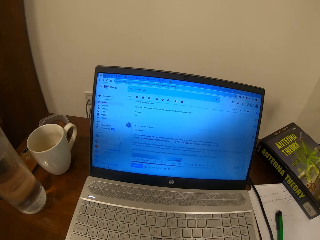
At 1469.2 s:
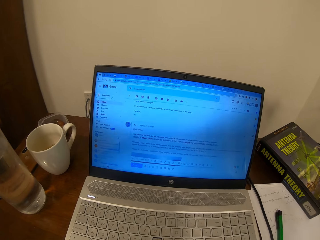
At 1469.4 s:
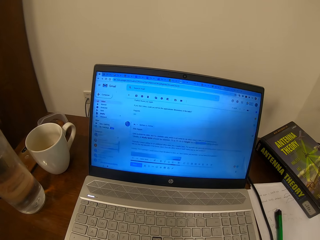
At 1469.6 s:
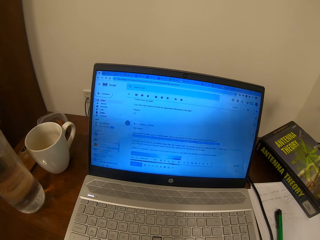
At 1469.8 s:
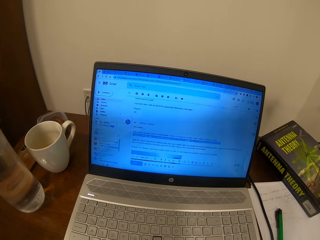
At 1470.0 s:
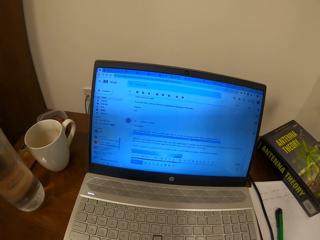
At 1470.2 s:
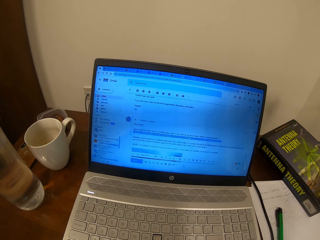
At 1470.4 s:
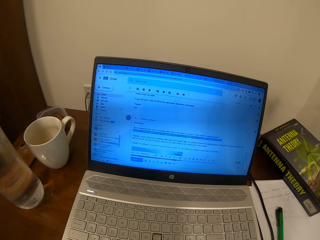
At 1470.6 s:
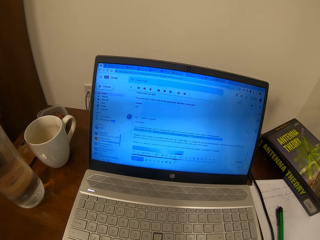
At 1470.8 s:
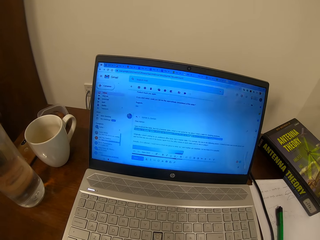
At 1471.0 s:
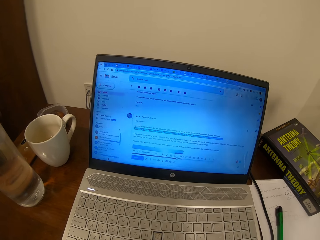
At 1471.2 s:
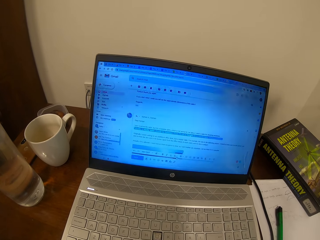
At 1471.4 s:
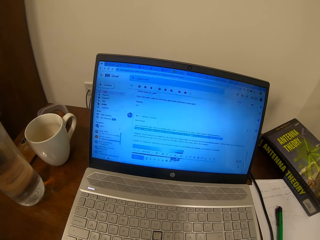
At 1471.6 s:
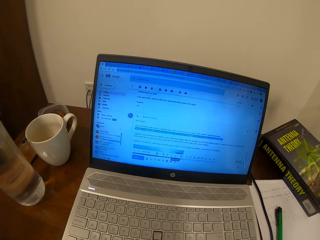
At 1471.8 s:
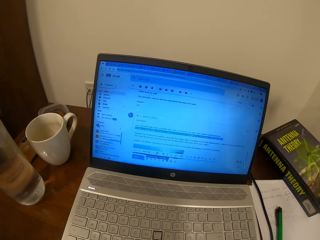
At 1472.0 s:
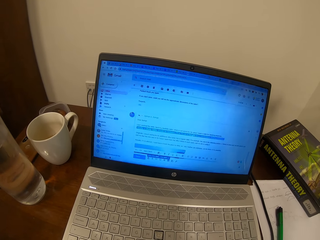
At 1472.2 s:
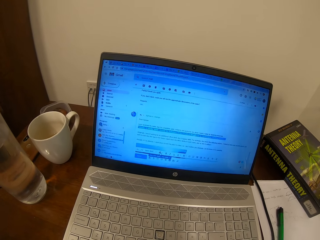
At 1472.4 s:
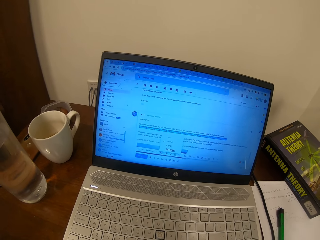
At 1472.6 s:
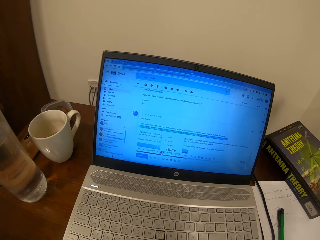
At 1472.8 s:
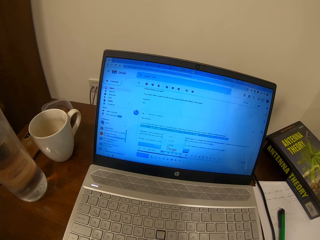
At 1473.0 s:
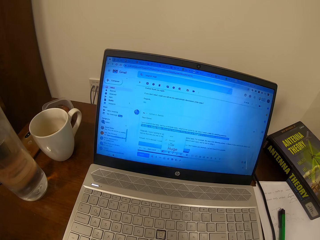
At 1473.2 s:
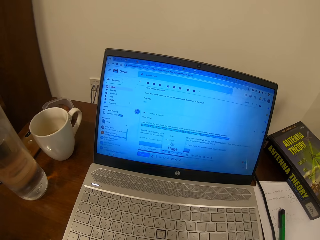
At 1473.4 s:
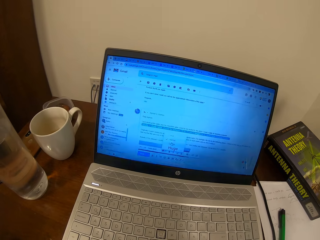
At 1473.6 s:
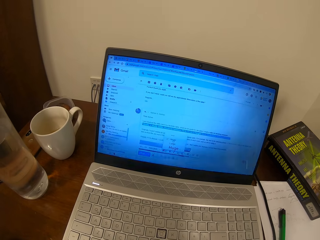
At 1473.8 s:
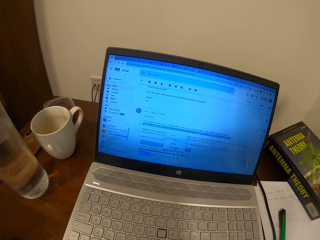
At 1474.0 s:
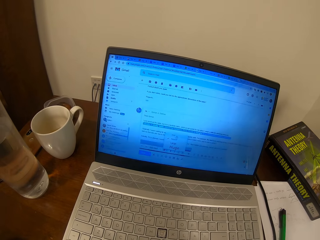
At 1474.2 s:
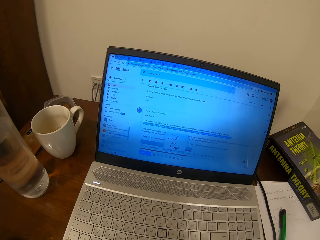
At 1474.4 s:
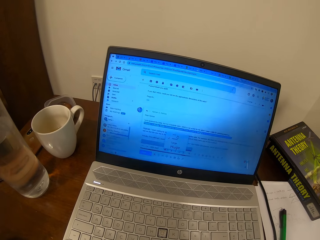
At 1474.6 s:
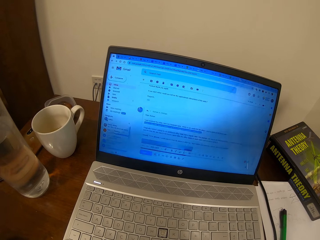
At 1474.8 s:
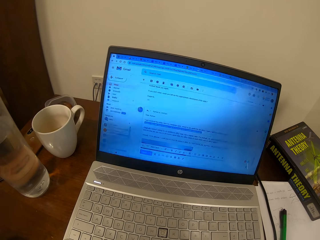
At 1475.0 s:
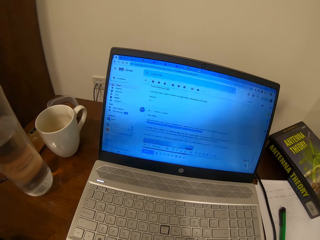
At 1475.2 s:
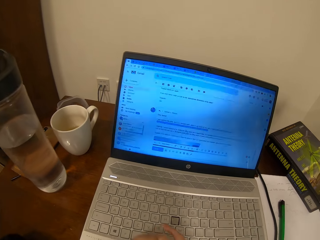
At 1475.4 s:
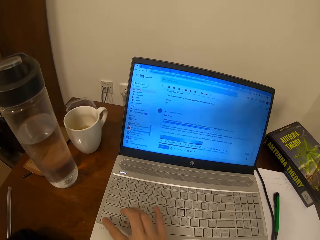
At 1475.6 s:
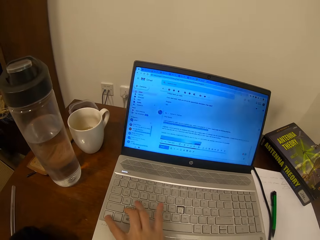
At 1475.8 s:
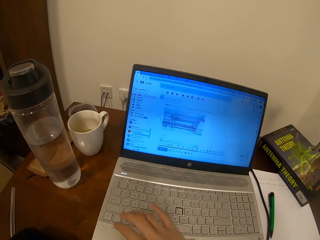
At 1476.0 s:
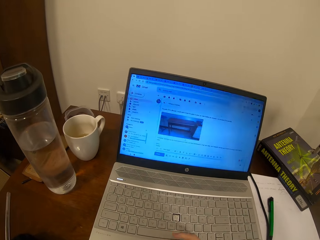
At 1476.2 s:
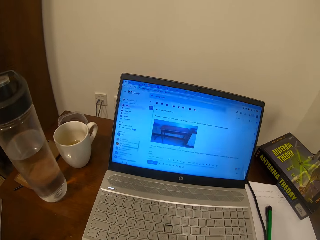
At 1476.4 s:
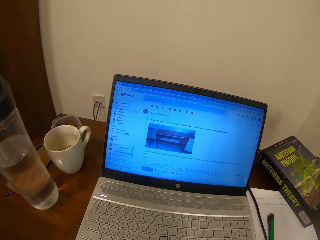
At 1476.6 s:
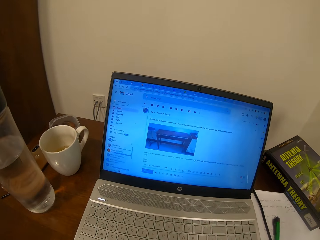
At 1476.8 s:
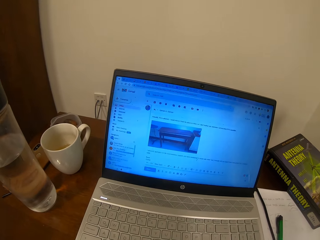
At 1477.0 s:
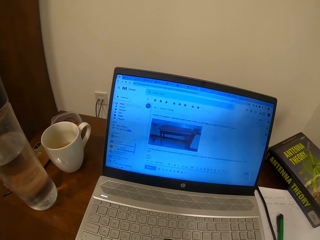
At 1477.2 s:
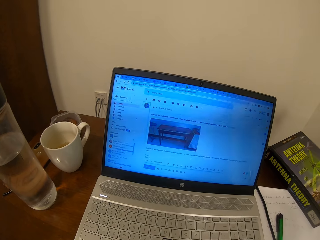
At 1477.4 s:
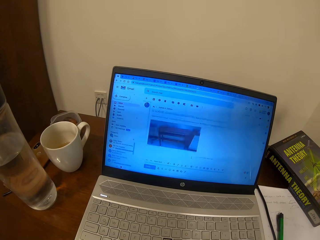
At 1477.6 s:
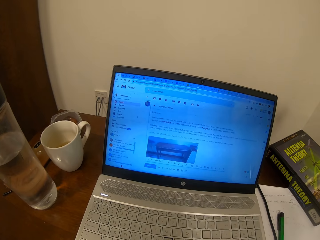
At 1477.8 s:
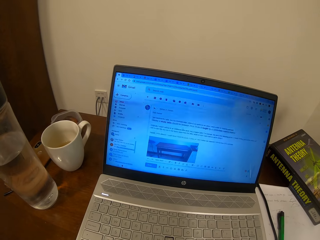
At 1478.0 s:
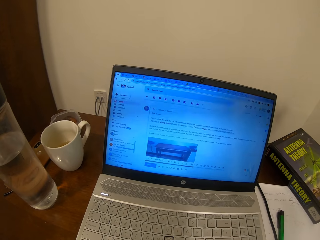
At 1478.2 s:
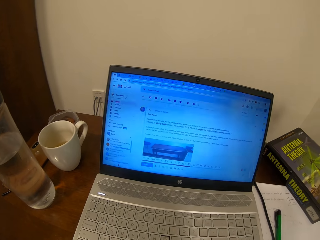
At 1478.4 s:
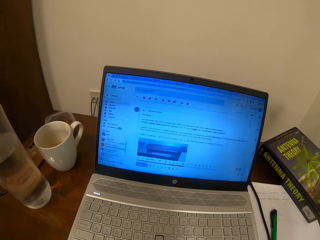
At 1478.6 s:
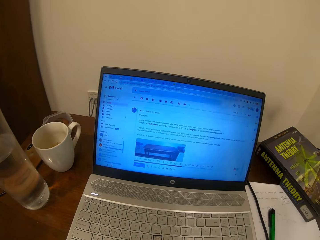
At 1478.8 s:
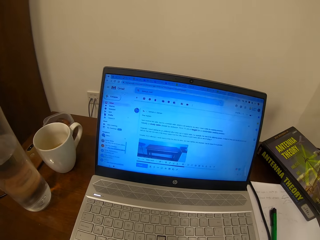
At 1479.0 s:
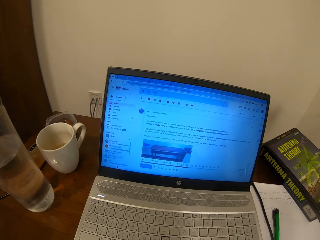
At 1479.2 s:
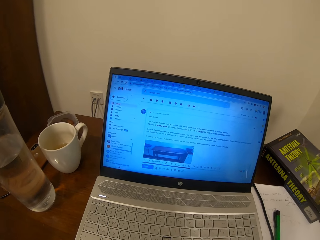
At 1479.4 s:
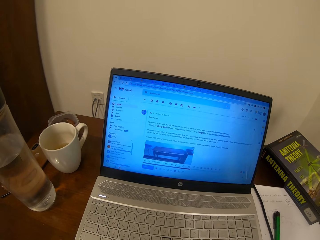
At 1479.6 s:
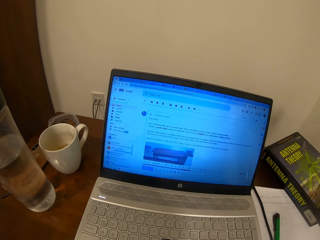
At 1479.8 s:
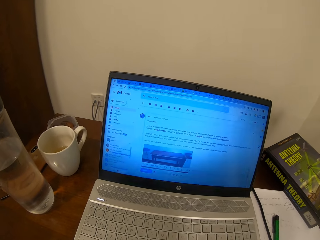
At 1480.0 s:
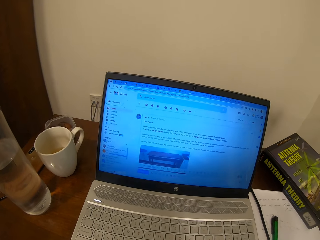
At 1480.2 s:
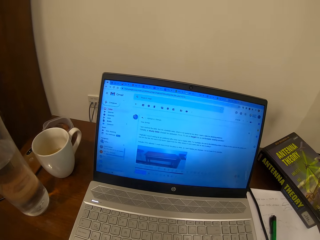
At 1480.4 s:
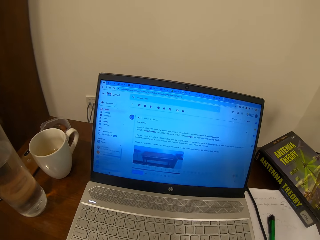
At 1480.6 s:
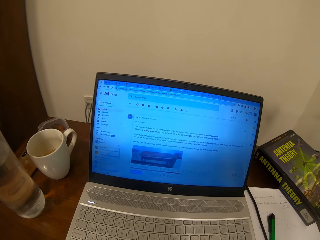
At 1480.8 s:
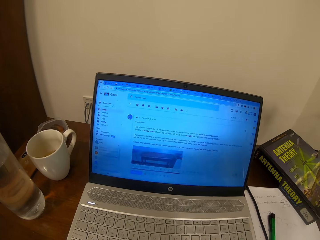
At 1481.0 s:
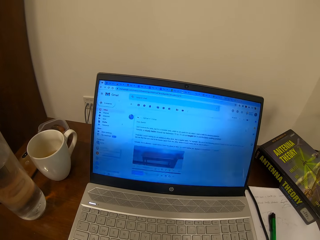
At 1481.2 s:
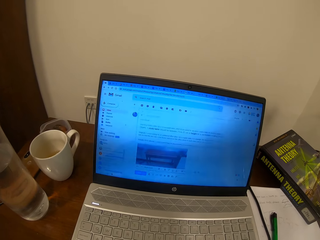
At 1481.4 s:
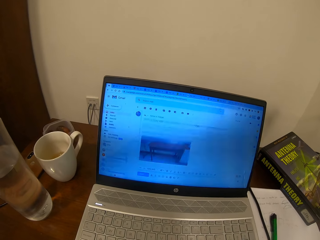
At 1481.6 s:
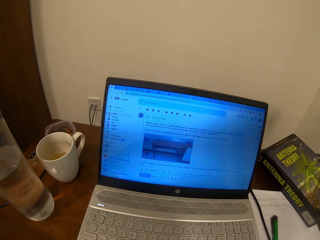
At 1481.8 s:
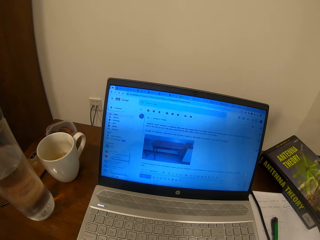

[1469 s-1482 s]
The camera wearer uses the touchpad.

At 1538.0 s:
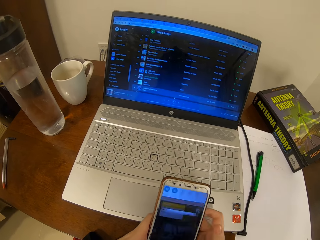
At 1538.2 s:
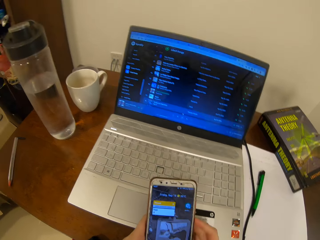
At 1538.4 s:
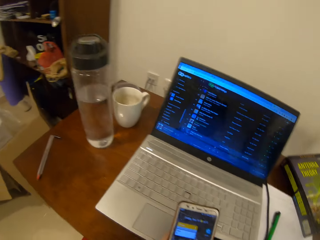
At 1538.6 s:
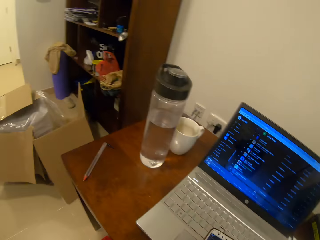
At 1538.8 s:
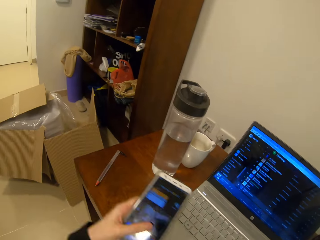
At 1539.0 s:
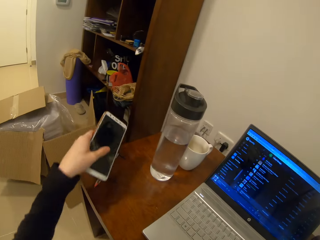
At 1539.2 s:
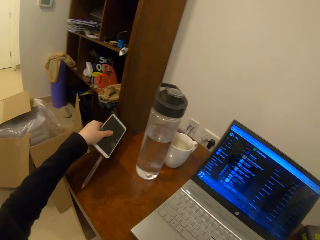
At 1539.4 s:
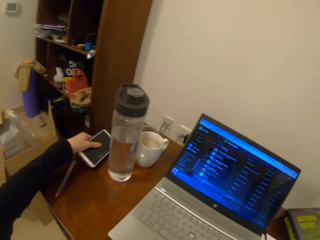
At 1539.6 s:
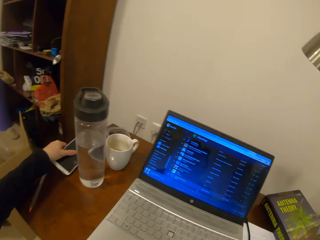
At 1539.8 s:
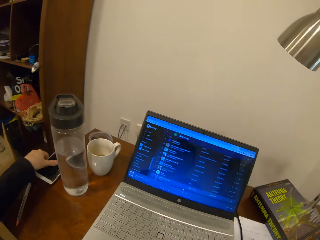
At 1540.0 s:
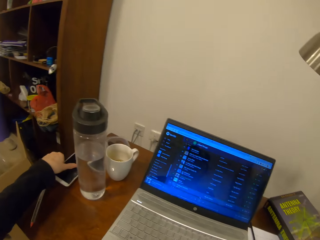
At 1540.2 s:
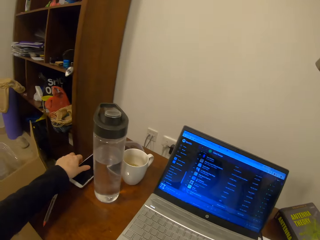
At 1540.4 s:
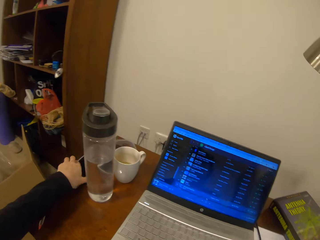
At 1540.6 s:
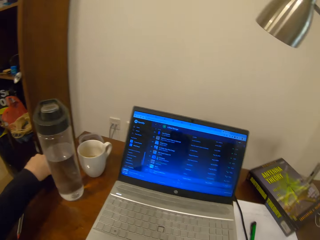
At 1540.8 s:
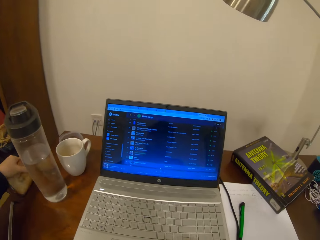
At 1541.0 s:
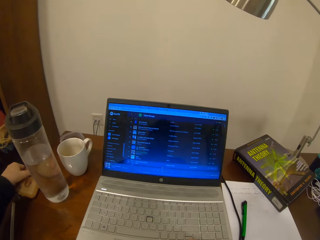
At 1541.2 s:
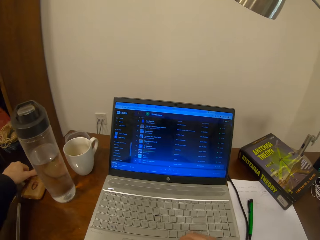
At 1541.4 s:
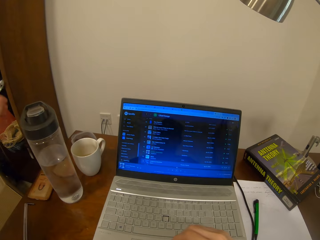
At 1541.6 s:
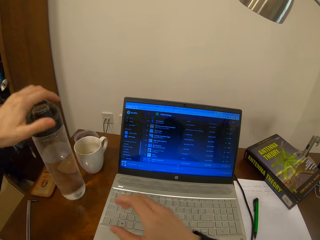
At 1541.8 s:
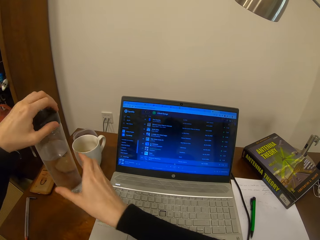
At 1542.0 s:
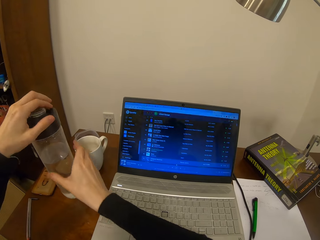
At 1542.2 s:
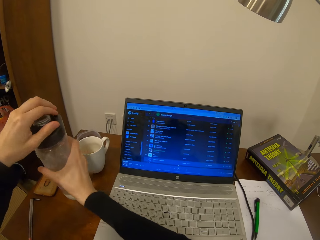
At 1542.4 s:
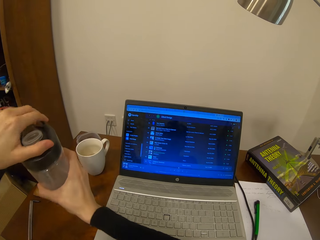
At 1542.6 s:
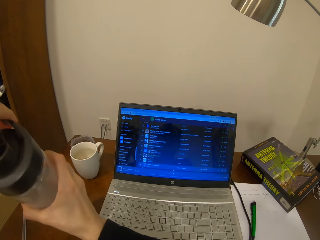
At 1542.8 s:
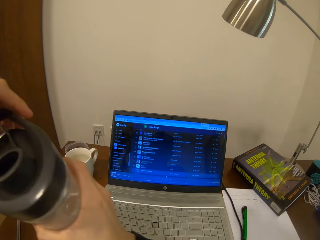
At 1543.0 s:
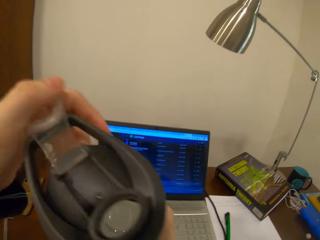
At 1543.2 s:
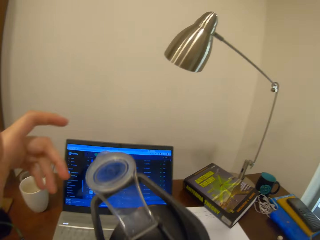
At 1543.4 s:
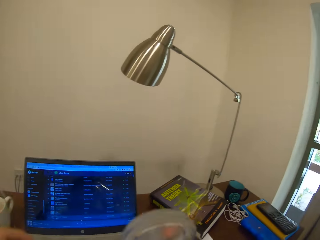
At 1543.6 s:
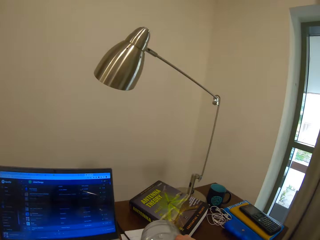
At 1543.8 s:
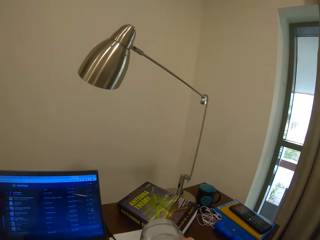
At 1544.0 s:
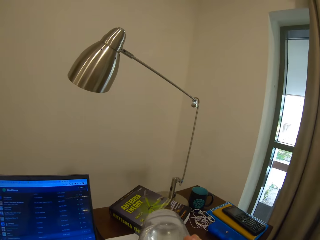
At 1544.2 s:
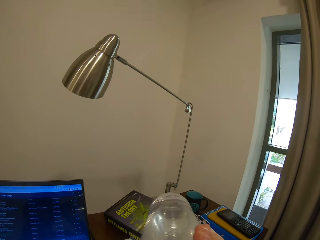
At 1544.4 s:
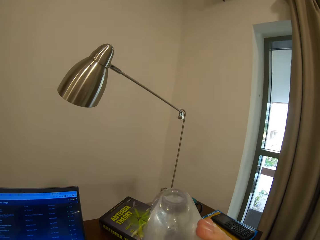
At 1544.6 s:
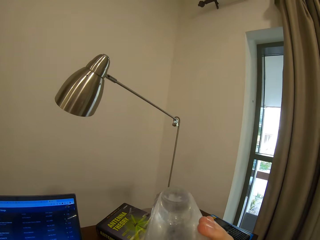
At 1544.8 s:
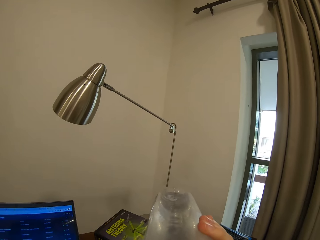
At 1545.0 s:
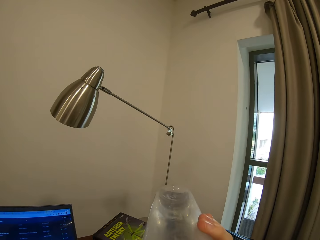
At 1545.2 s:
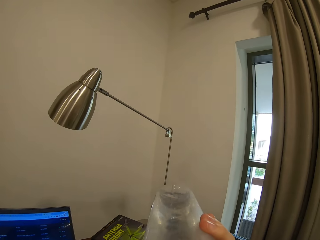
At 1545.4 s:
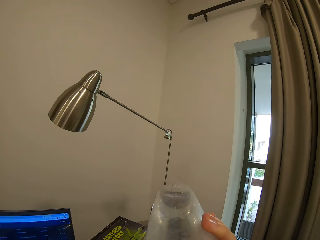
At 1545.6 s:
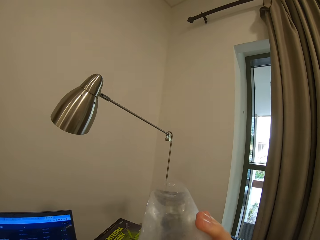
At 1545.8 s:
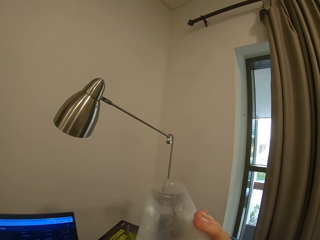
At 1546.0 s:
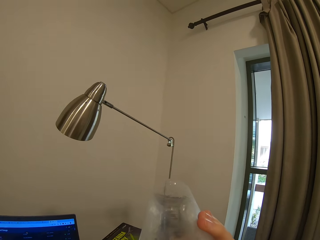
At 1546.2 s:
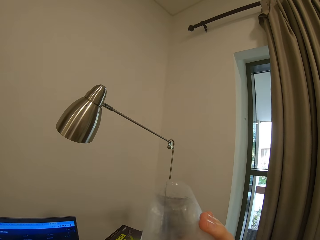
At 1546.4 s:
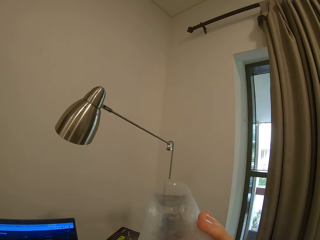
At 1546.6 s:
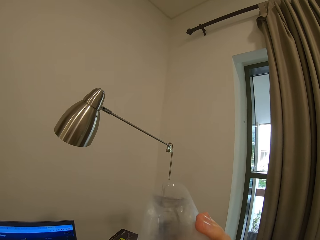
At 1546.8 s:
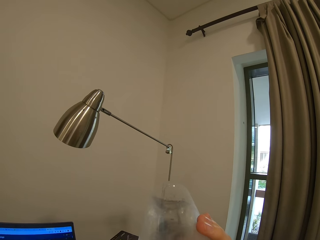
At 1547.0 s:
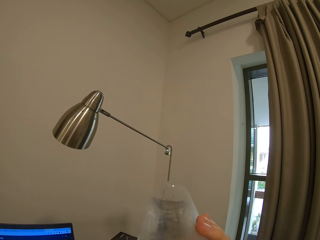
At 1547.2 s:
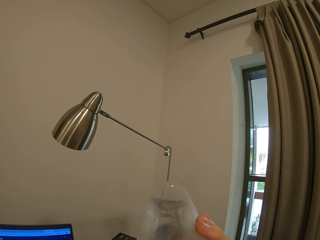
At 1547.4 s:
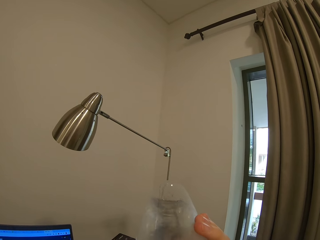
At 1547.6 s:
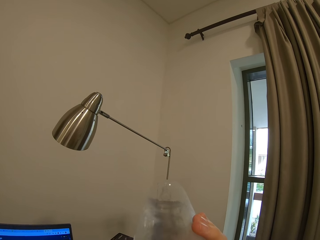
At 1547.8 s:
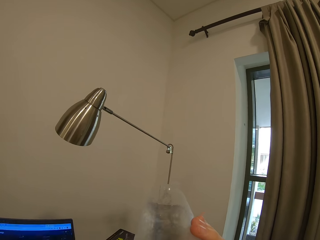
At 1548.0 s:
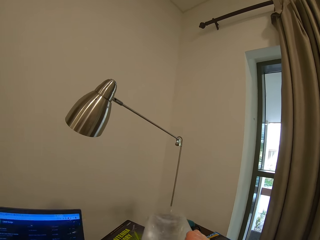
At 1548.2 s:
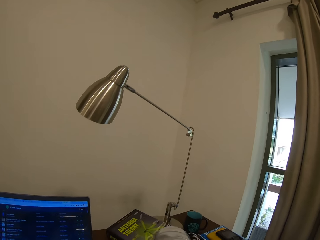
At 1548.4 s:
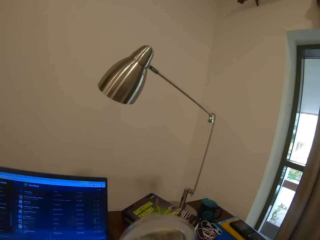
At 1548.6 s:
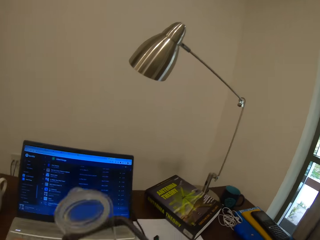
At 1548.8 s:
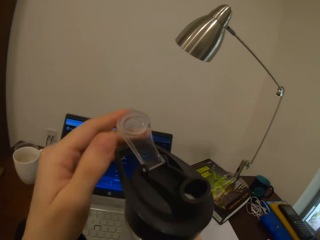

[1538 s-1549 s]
The camera wearer puts the phone on the table. They take a bottle of water on the table. They drink the water from the bottle.
